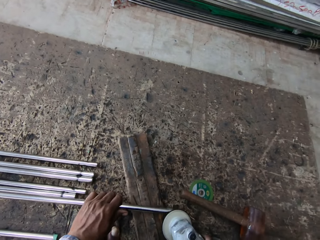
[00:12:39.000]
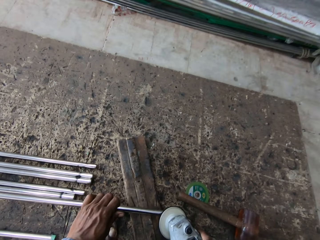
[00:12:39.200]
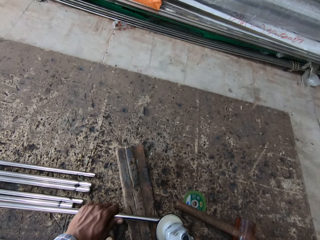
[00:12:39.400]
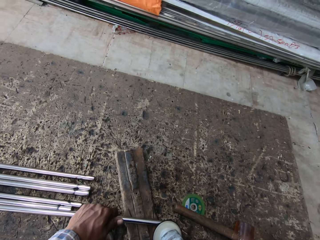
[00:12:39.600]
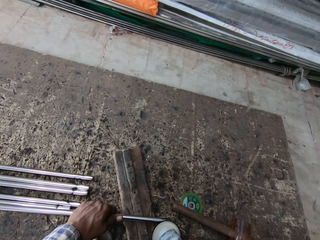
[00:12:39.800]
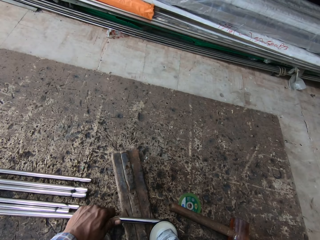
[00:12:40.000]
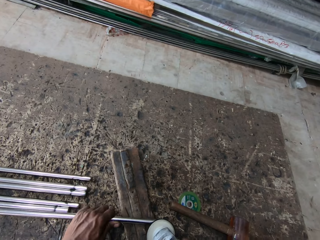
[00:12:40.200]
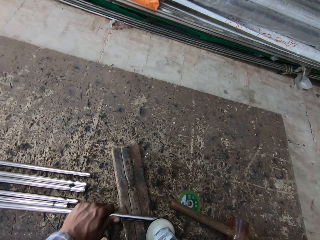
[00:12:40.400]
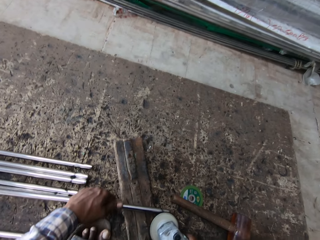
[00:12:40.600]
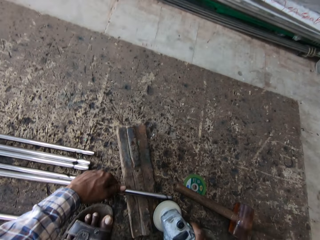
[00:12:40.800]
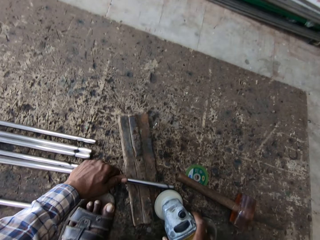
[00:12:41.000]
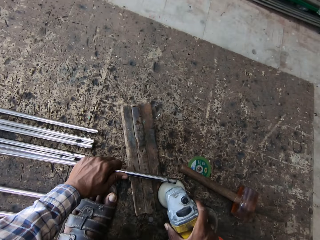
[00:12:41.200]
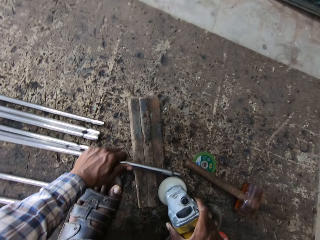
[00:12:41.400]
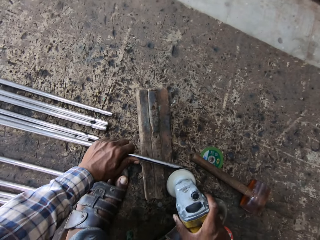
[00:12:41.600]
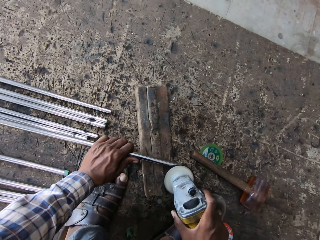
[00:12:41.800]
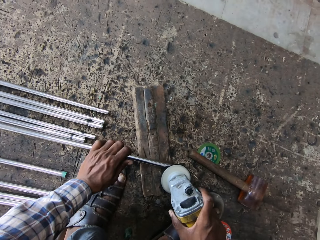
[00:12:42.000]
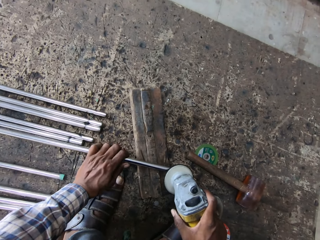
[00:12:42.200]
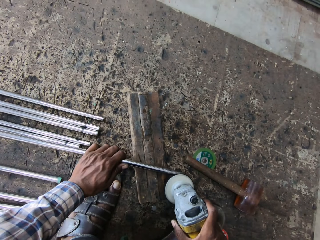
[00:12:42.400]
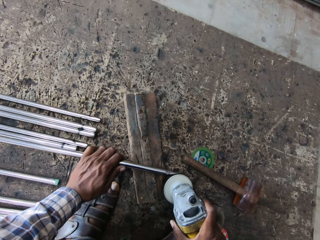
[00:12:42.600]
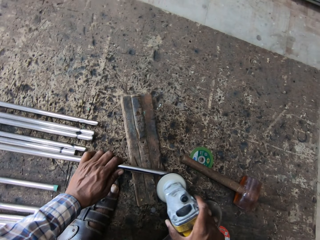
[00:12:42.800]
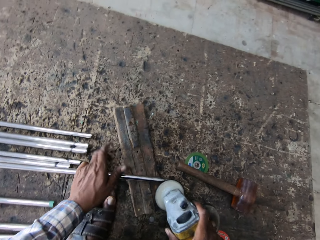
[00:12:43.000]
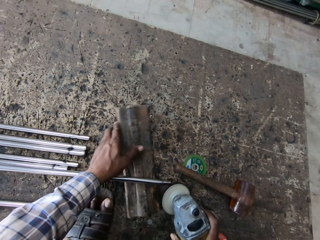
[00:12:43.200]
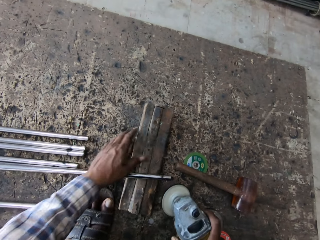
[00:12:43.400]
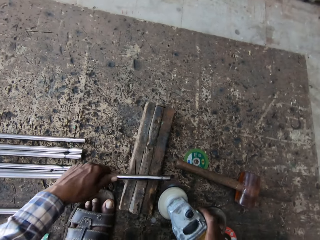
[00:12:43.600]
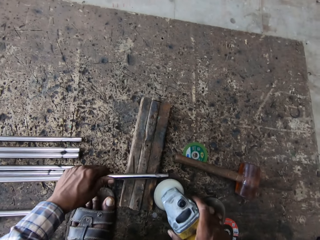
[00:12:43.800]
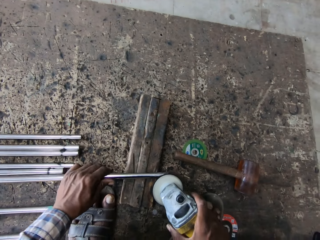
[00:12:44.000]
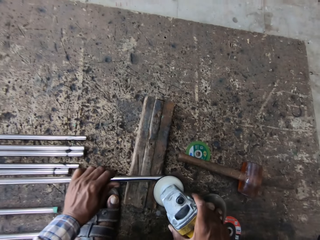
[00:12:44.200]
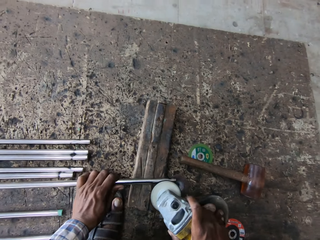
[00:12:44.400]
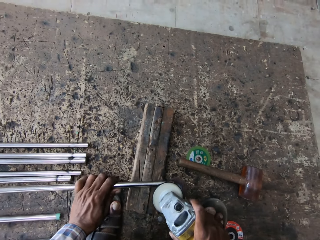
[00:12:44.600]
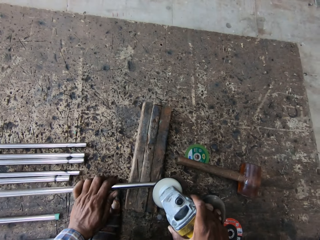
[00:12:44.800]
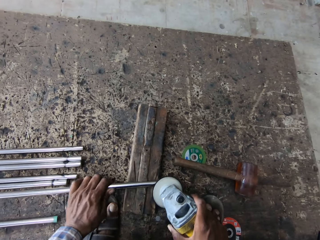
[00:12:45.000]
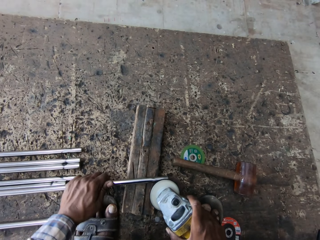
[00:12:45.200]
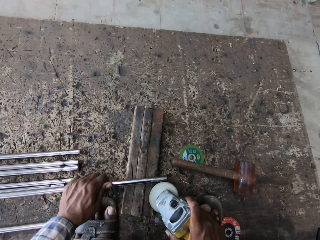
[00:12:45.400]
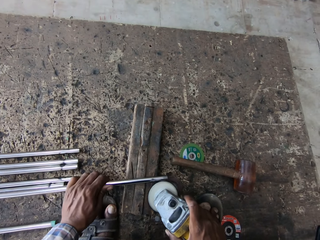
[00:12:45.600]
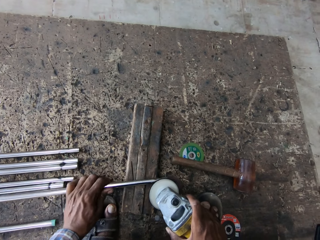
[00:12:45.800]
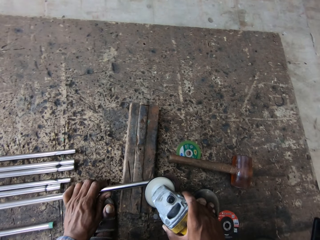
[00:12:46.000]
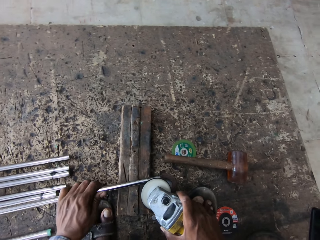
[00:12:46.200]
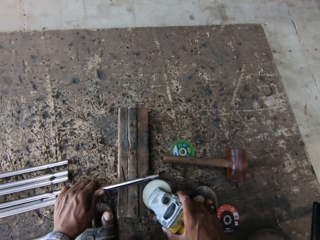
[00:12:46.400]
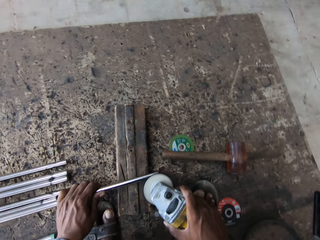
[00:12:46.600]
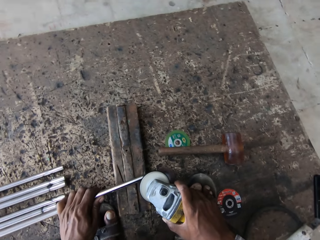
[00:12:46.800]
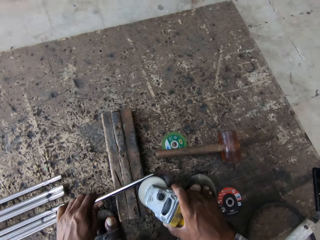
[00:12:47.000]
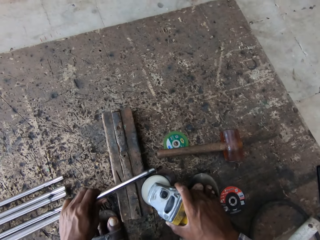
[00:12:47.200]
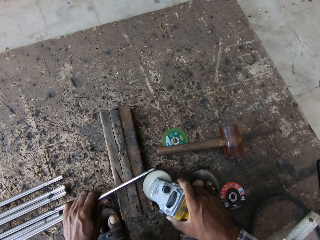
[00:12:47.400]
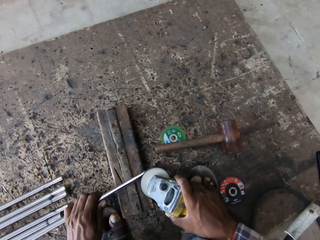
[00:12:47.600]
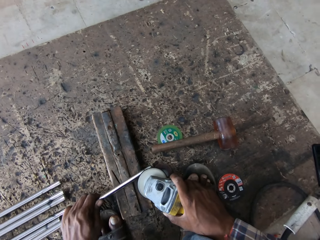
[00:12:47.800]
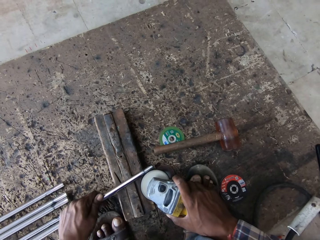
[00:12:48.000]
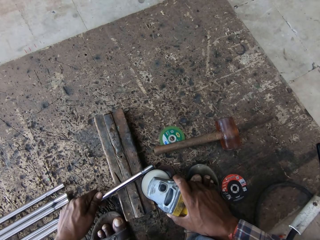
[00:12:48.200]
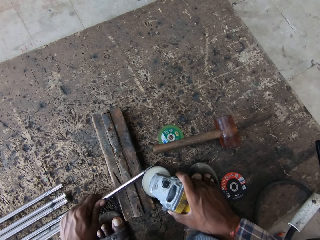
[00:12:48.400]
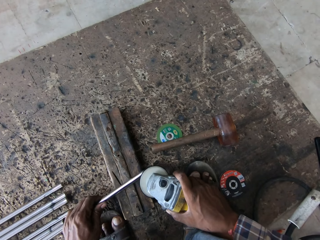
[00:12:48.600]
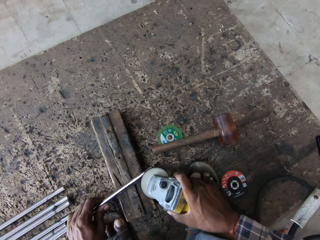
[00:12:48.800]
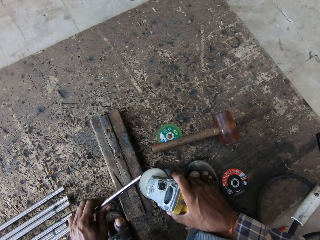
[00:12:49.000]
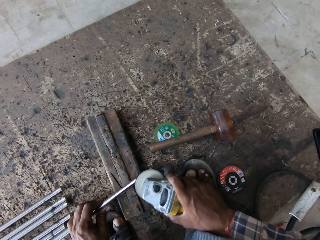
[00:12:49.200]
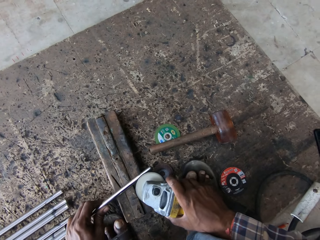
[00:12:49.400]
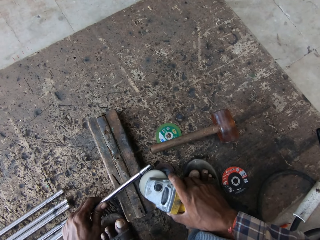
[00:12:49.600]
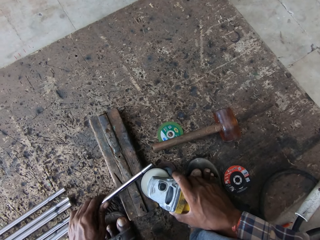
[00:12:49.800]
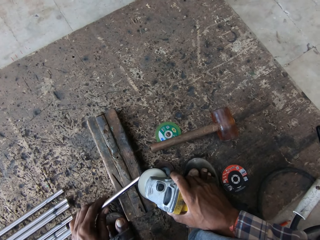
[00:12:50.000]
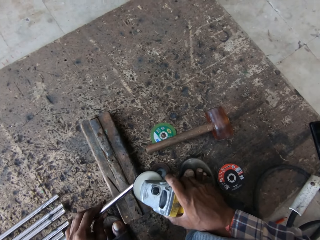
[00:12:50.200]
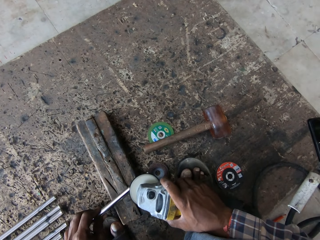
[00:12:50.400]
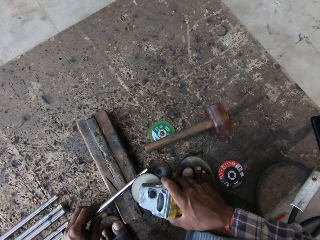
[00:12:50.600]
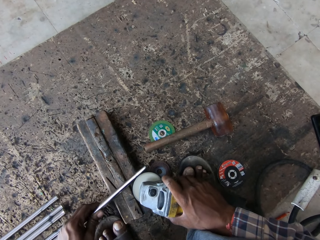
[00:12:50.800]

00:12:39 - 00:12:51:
The camera wearer moves the steel metal on the holder. They weld the steel metal with the welding machine. They remove their hand from the steel metal. They move the holder on the floor. They hold the steel metal. They weld the steel metal with the welding machine.

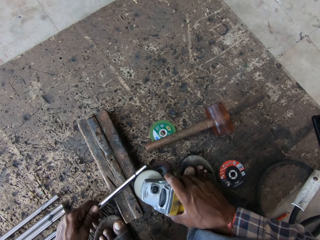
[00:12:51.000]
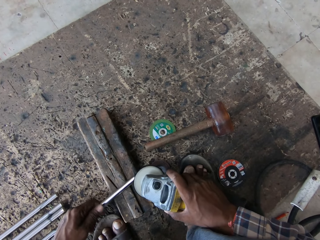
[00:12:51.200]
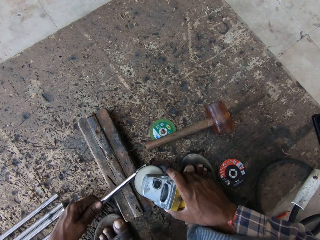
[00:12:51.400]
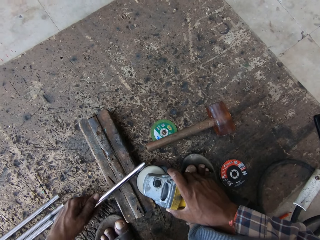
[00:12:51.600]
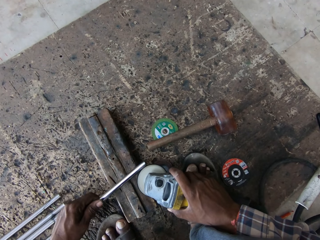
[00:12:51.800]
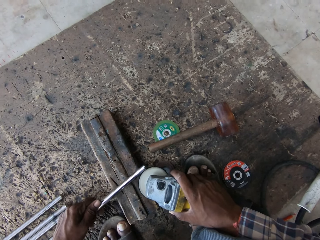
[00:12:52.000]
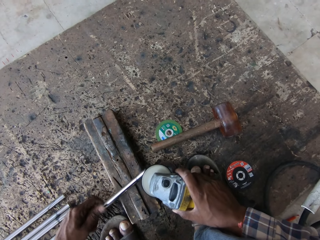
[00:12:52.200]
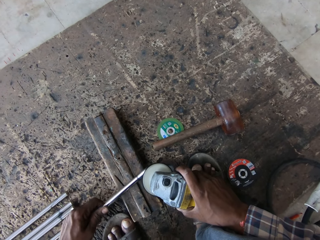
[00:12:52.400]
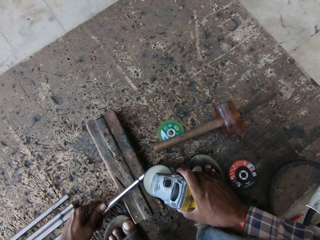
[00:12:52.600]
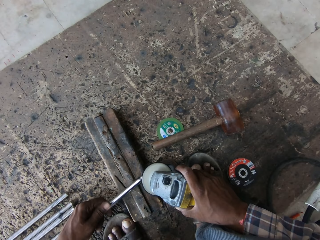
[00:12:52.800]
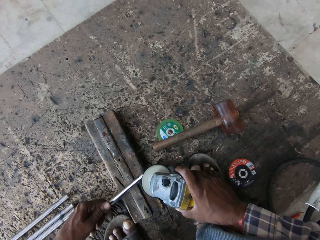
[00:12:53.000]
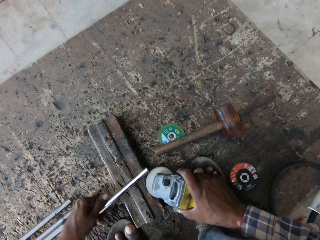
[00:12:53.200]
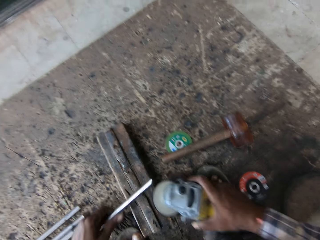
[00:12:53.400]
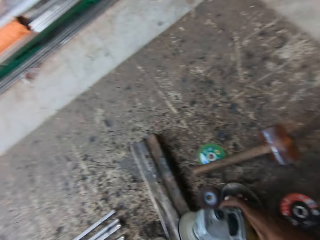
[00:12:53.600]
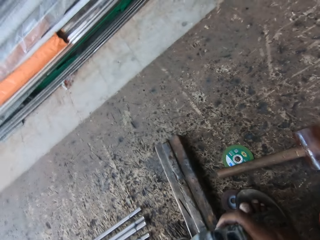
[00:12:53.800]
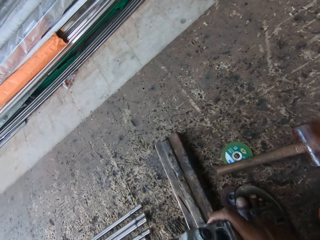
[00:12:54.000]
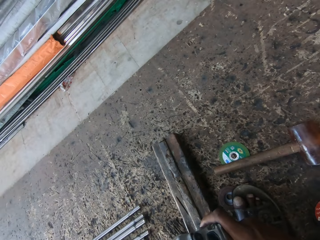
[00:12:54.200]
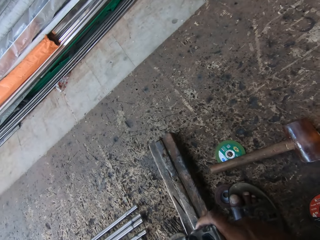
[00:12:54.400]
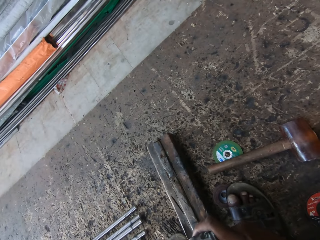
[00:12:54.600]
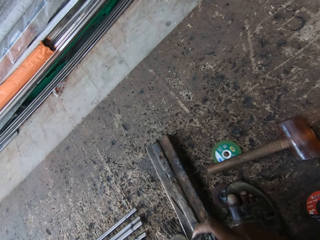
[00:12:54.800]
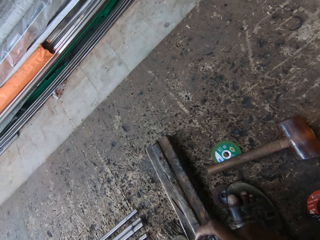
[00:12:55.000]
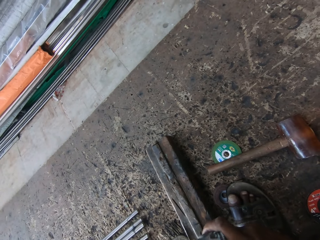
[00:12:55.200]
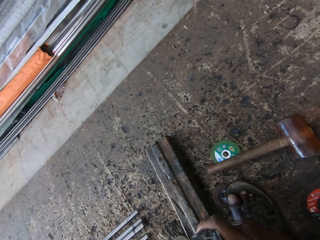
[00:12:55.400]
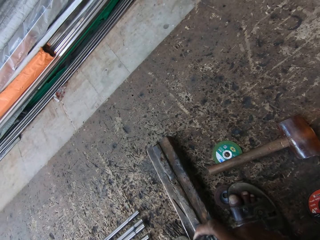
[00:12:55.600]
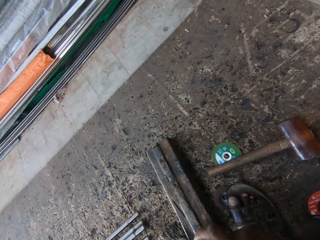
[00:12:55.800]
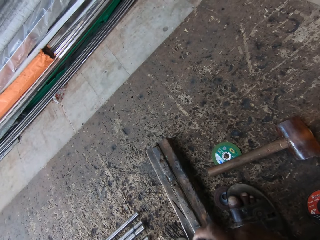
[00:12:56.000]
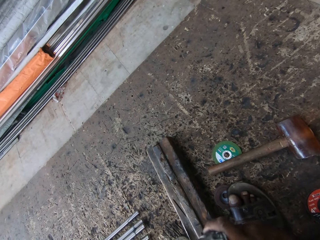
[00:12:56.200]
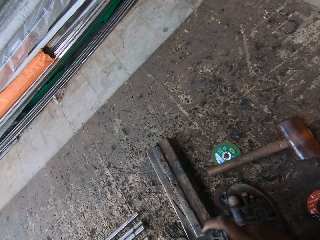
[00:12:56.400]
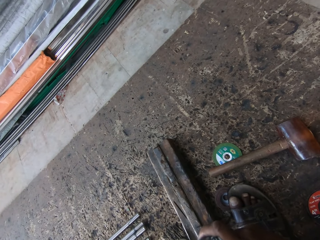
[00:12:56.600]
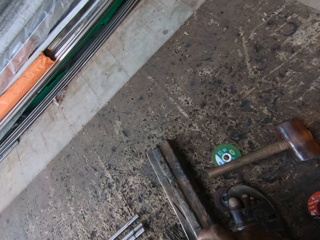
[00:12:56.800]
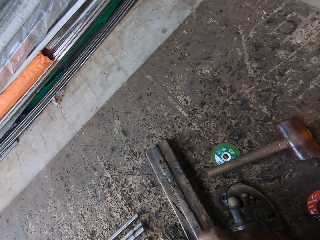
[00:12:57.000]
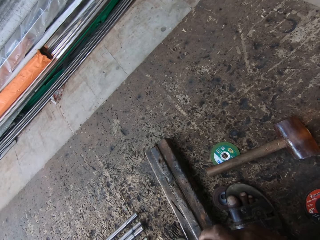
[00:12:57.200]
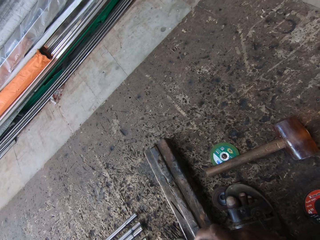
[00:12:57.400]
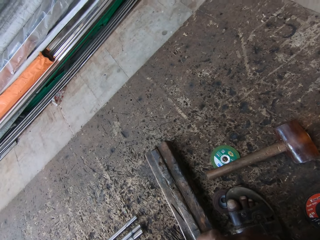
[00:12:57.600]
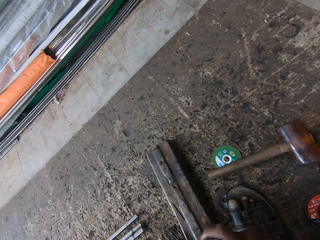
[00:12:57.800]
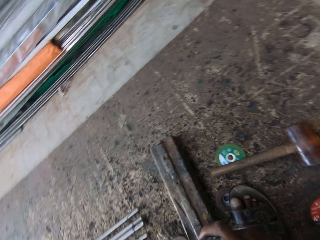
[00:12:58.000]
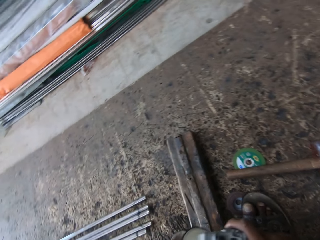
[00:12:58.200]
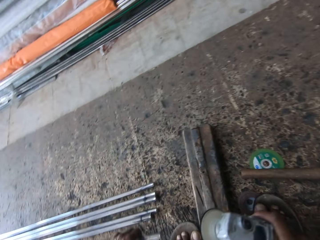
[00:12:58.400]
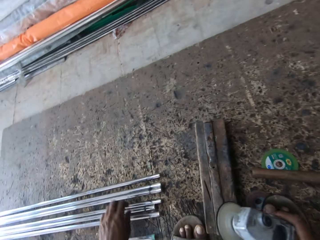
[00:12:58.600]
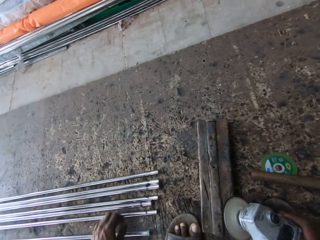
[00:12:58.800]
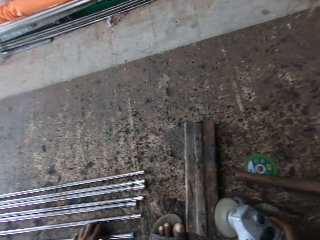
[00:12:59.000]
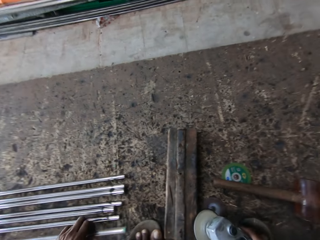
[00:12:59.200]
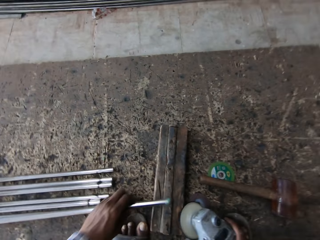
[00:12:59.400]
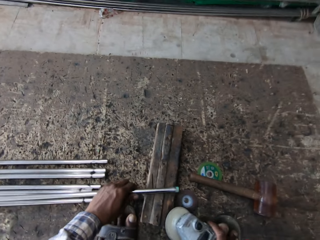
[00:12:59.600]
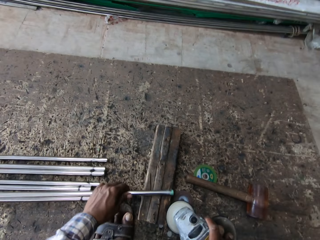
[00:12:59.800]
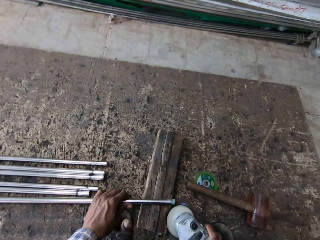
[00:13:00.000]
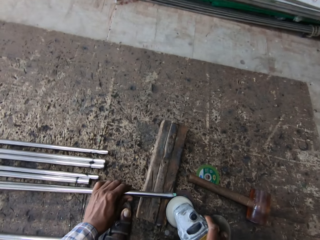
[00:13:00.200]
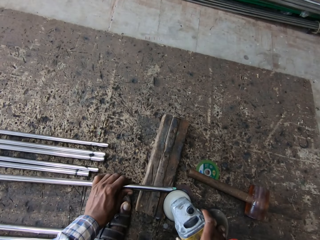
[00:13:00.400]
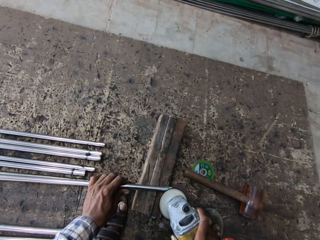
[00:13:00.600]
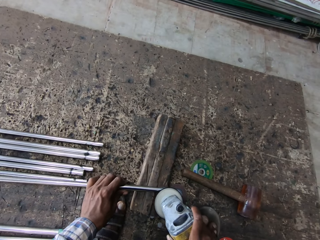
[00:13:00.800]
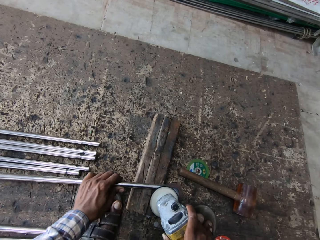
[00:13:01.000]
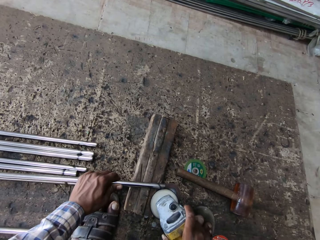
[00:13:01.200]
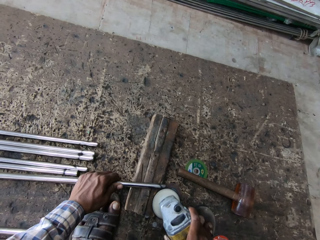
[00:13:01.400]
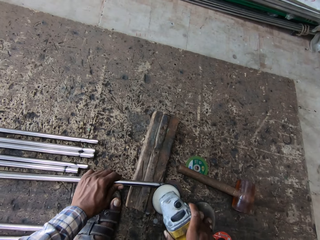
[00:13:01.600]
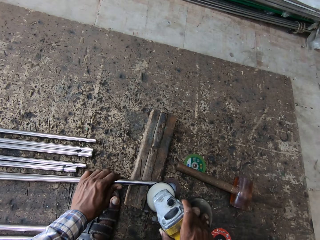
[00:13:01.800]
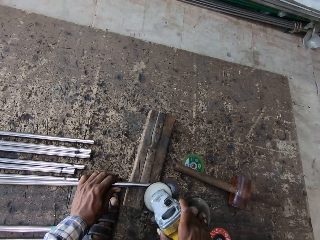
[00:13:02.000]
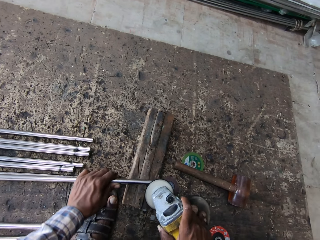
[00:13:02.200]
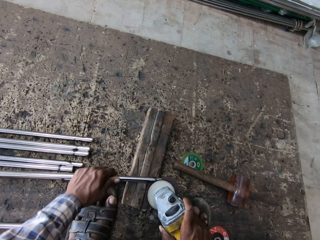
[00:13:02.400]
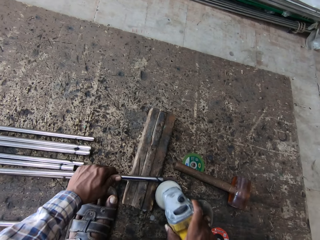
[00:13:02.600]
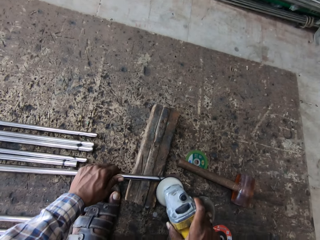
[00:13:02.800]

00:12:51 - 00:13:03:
The camera wearer removes the steel metal from the holder. They weld the steel metal with the welding machine. They put the steel metal on the floor. They take a steel metal on the floor. They hold the steel metal on the holder. They weld the steel metal with the welding machine.
